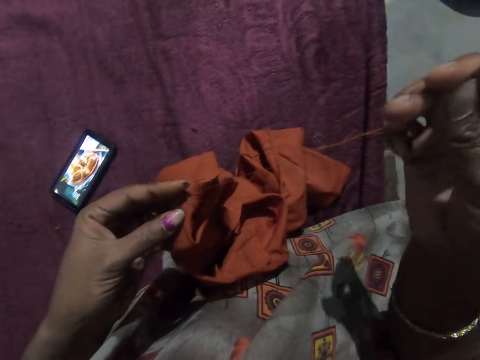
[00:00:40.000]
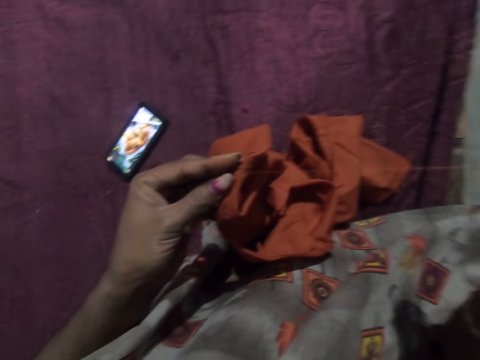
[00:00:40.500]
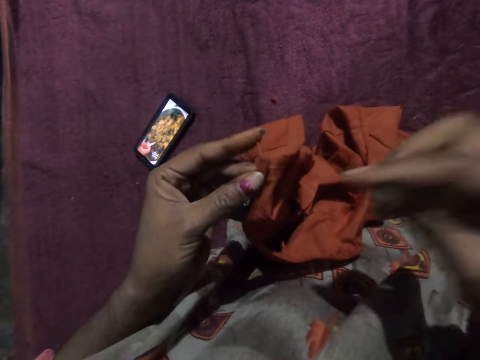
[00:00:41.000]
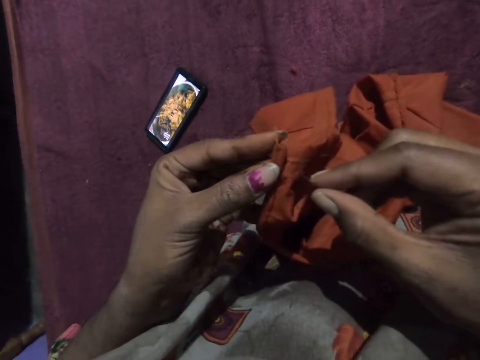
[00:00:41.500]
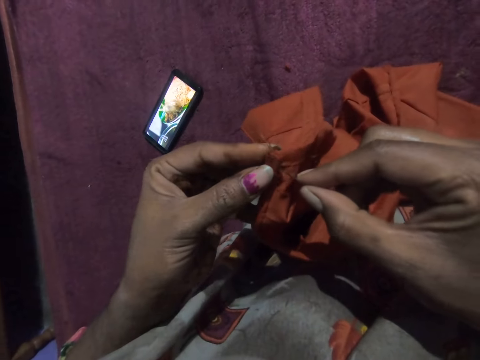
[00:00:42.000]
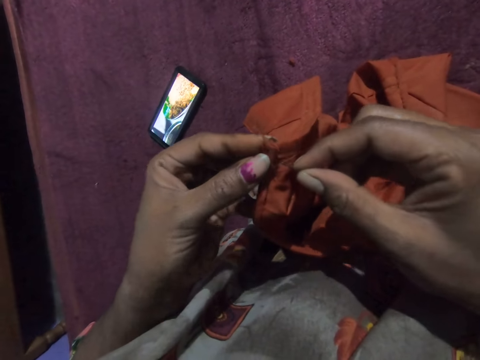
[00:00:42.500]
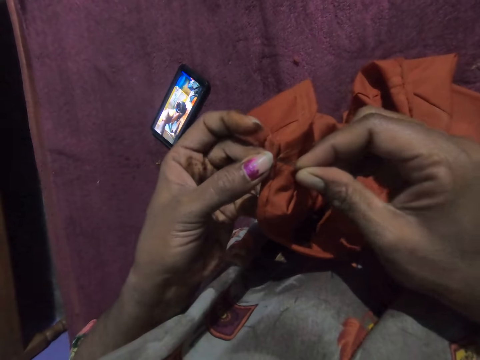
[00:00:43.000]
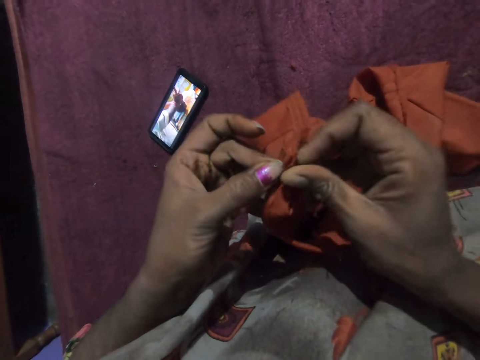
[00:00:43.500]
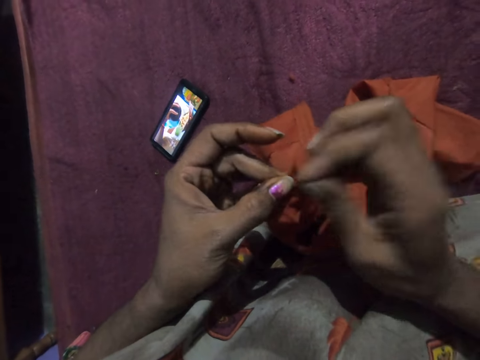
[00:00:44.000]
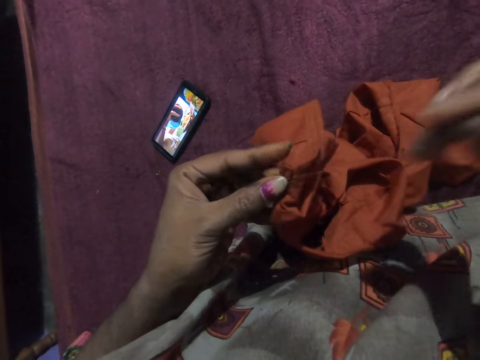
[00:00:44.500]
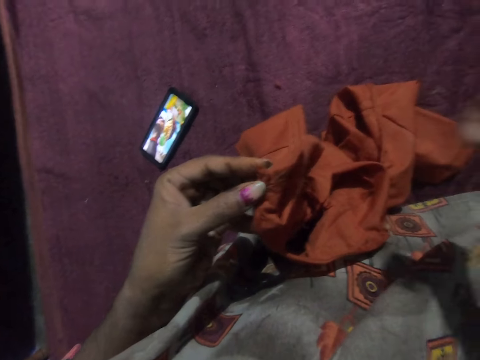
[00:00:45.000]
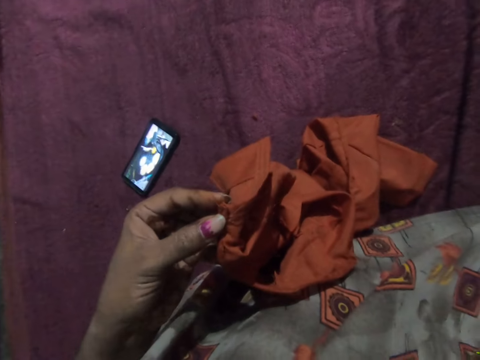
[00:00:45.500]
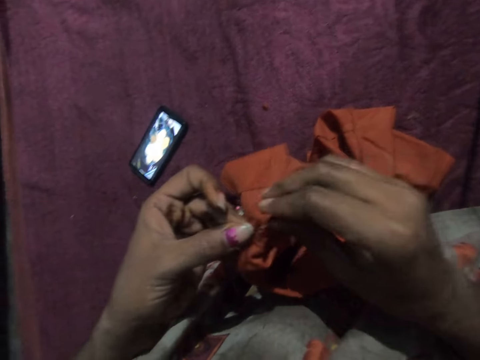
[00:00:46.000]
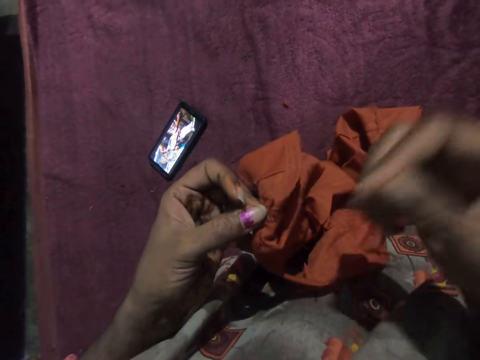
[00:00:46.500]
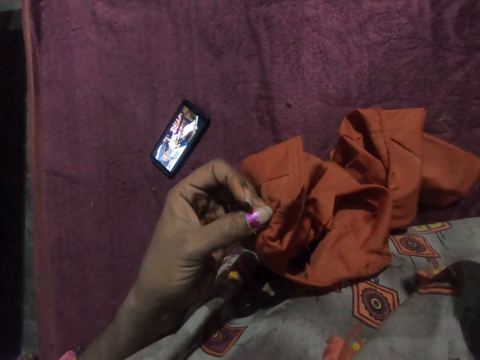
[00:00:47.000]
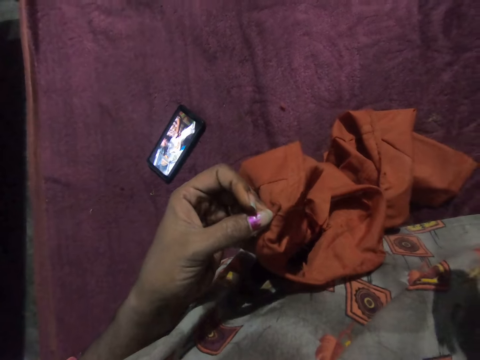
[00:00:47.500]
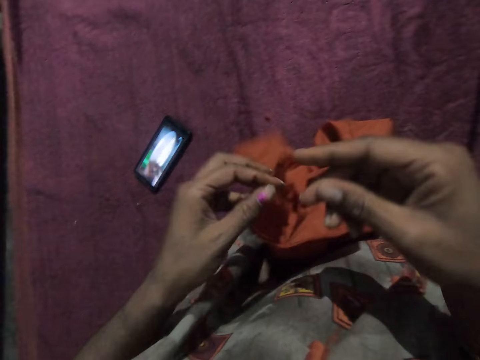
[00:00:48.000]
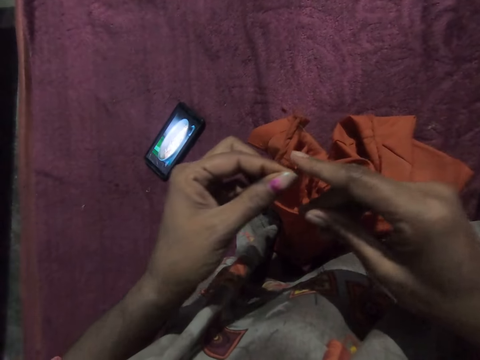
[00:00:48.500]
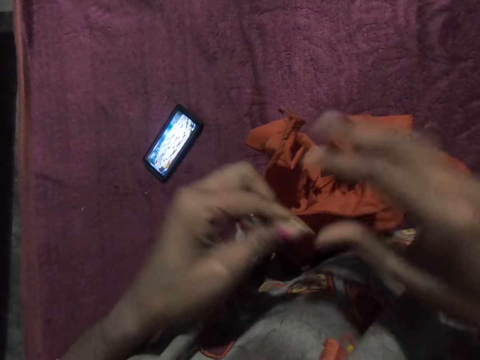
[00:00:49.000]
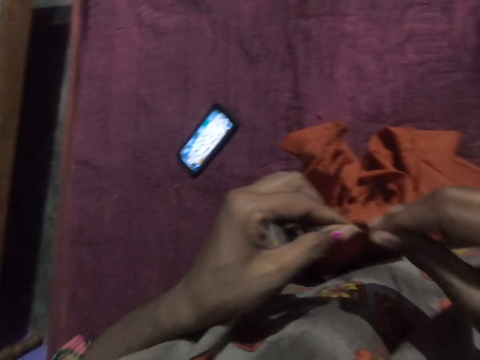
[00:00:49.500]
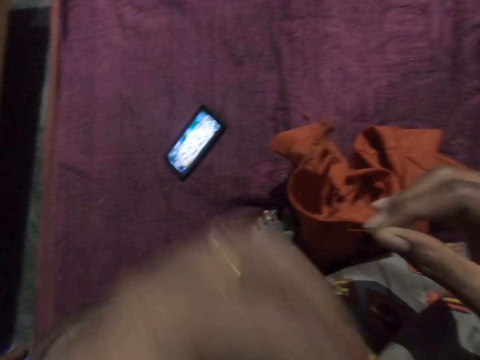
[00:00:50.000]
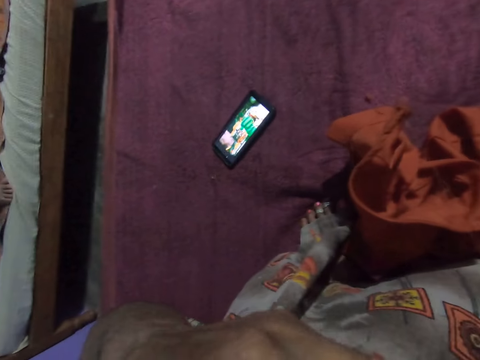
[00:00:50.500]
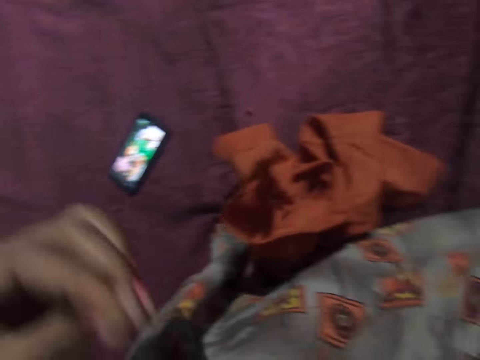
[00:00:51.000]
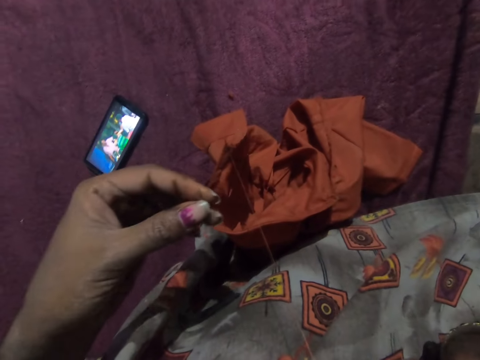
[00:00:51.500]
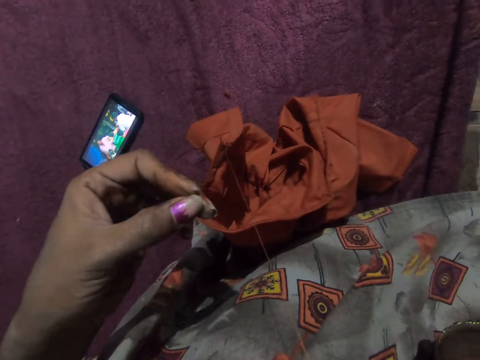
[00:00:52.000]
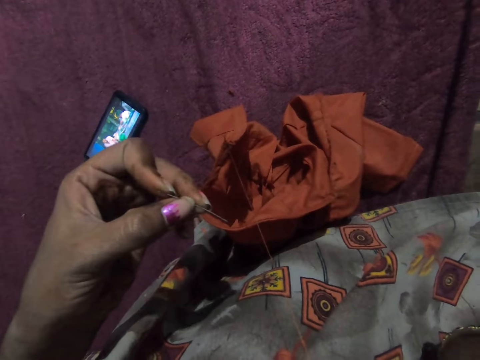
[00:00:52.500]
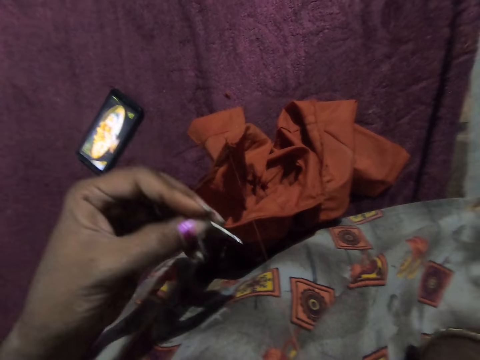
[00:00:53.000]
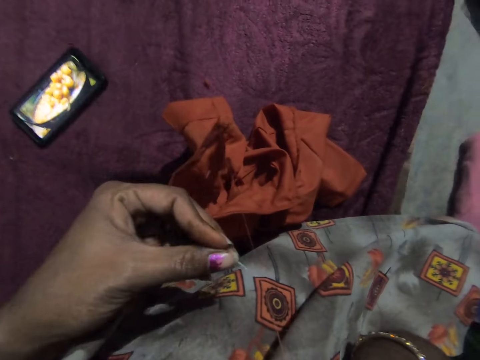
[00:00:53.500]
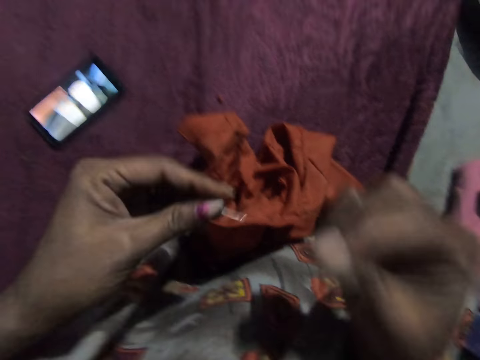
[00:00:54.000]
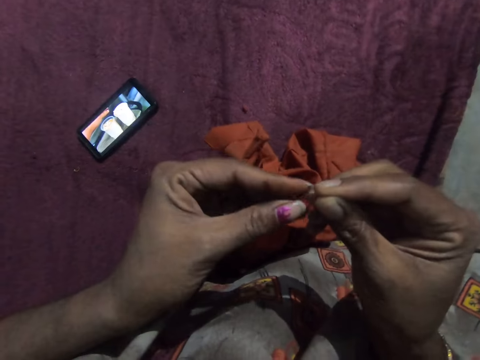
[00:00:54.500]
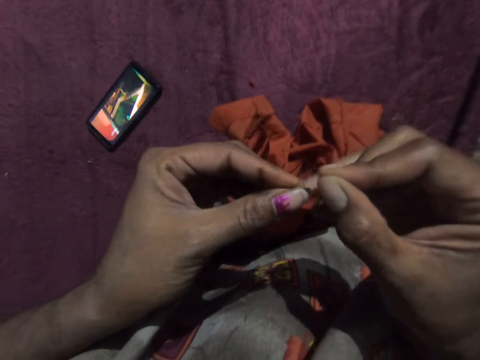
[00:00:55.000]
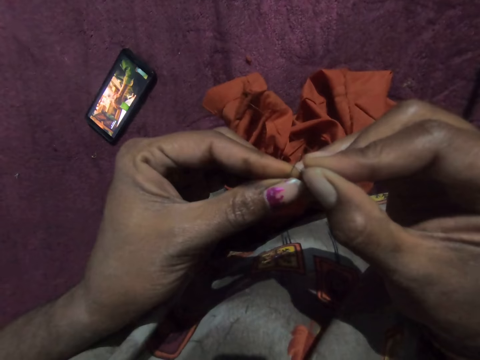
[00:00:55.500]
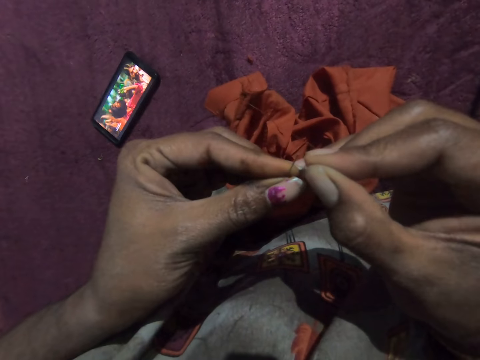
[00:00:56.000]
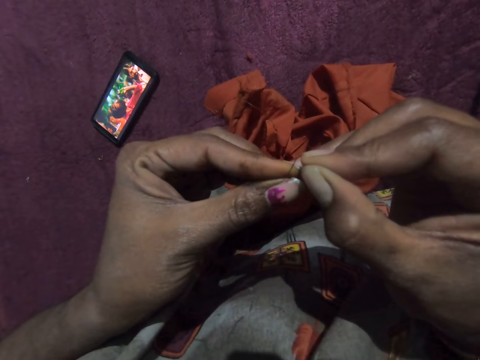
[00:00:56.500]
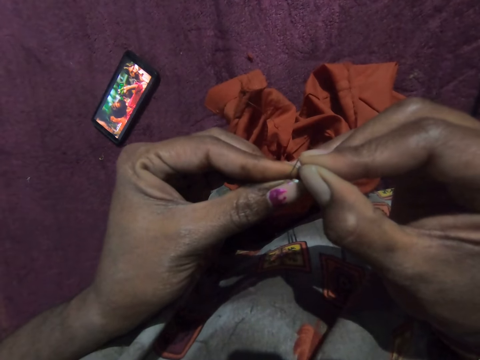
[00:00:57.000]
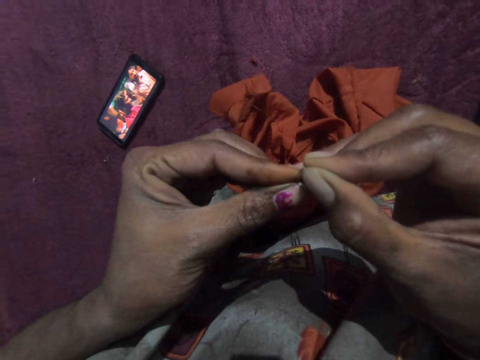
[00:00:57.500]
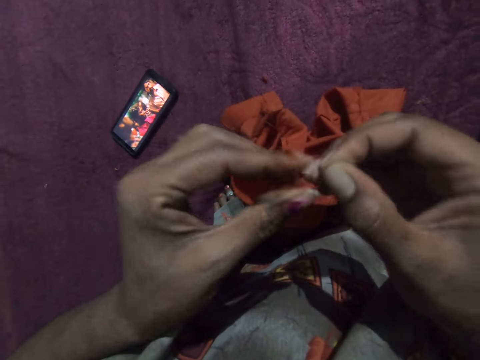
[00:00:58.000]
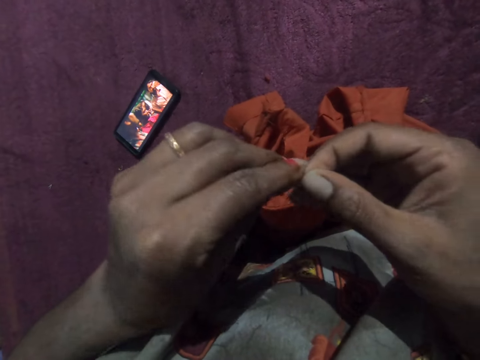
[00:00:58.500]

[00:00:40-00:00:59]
The camera wearer sews the piece of cloth with a needle. She puts the needle in her right hand in her mouth. She drops the cloth in her left hand on the bed. She adjusts the needle in her right hand with both hands. She picks up the needle in her mouth with her left hand. She puts the thread in her right hand in her mouth. She inserts the thread in her right hand in the needle in her left hand. She adjusts the needle and thread in her hands.

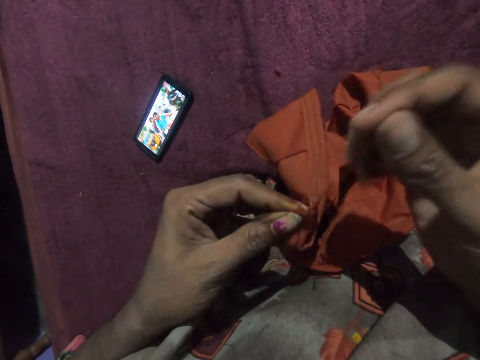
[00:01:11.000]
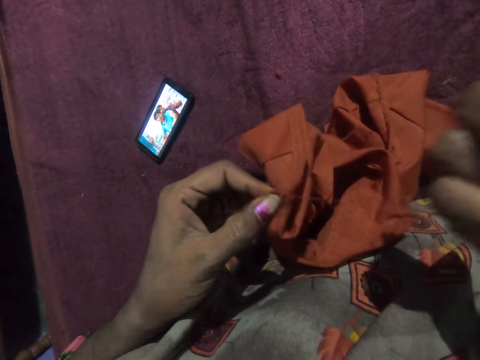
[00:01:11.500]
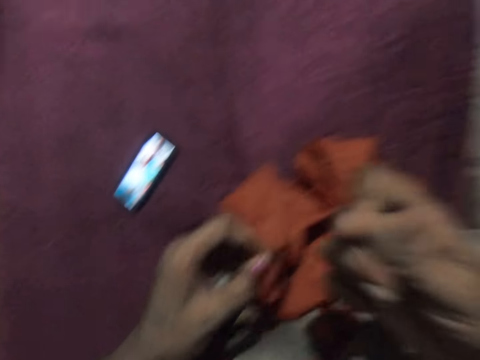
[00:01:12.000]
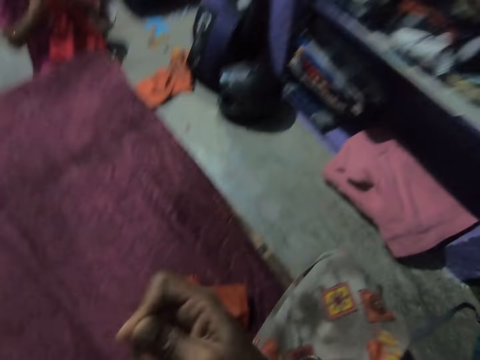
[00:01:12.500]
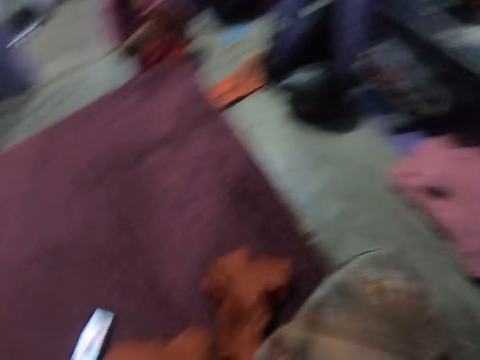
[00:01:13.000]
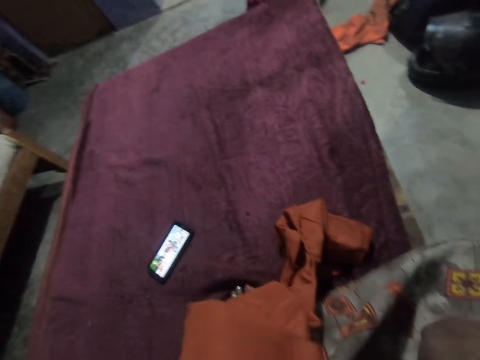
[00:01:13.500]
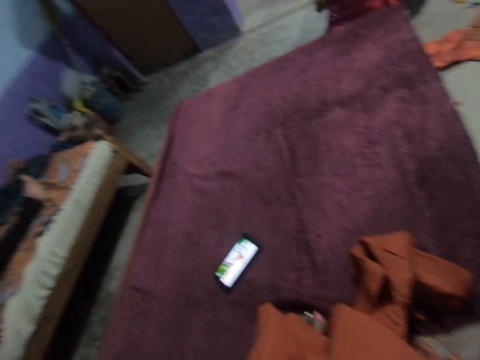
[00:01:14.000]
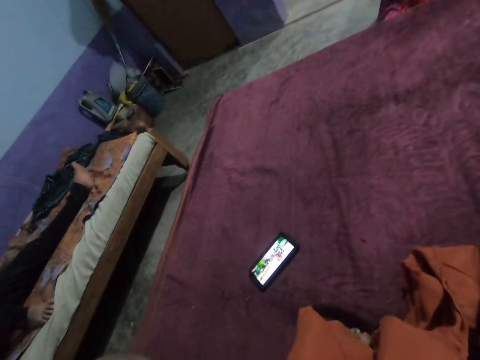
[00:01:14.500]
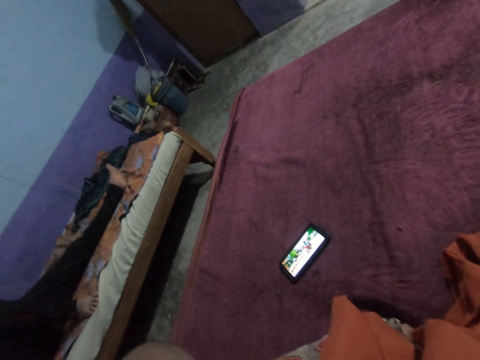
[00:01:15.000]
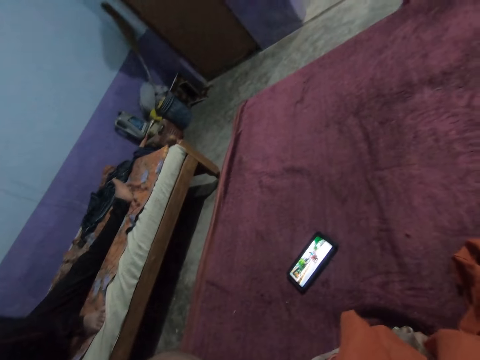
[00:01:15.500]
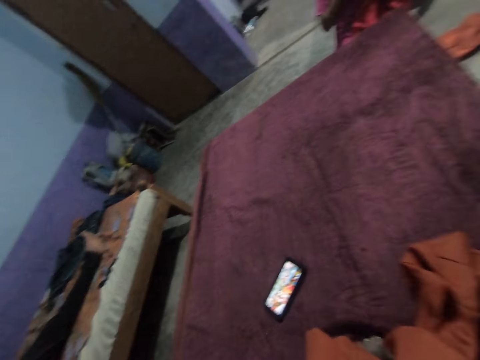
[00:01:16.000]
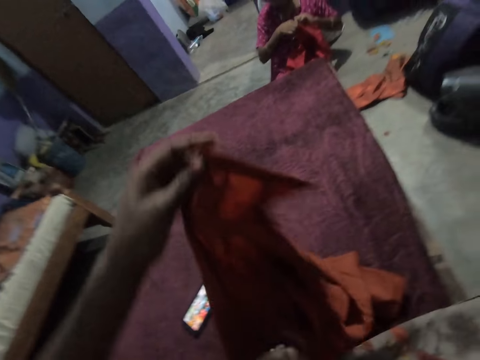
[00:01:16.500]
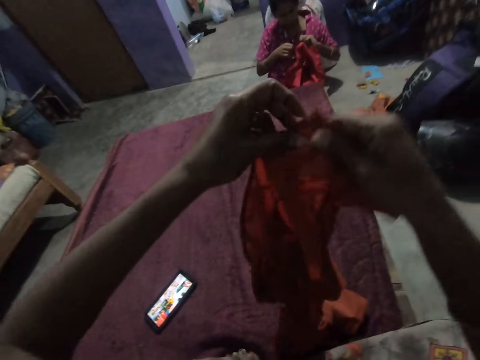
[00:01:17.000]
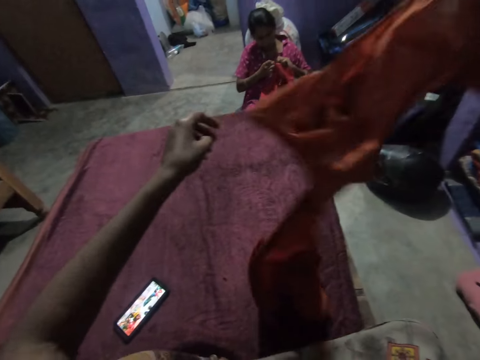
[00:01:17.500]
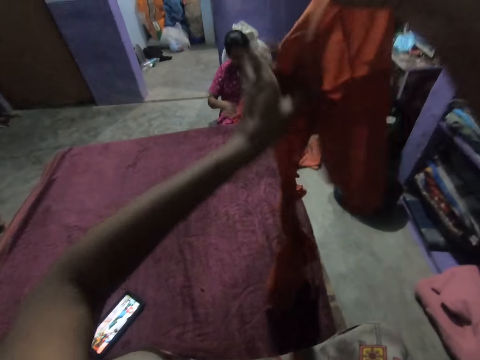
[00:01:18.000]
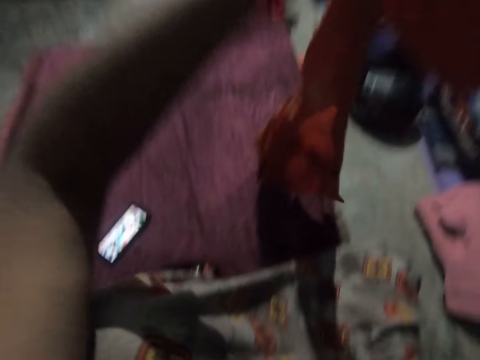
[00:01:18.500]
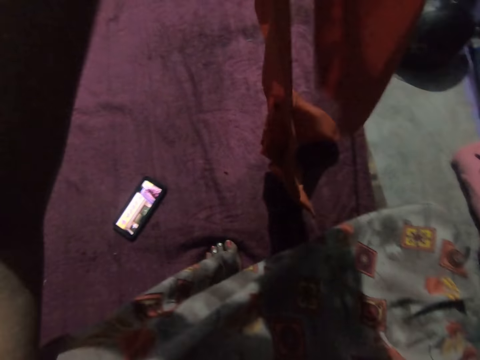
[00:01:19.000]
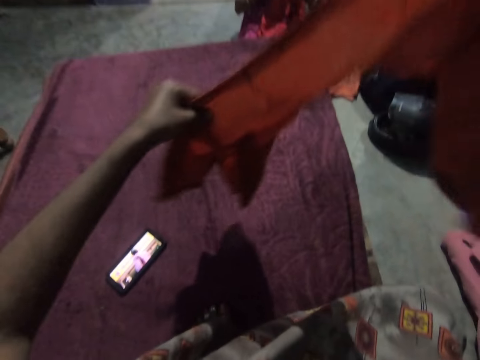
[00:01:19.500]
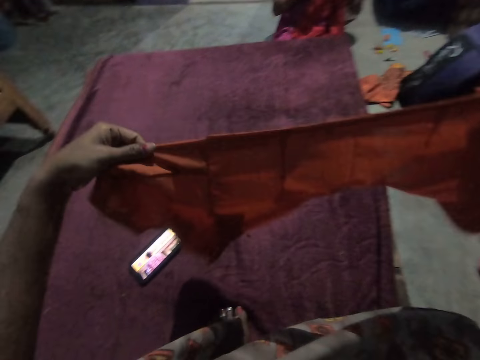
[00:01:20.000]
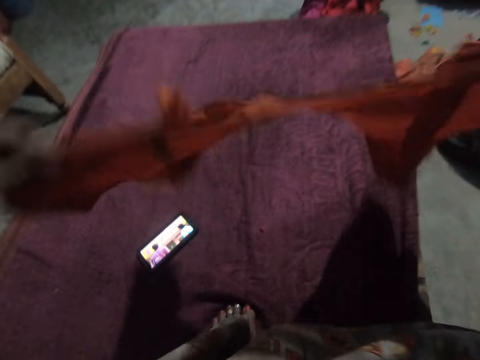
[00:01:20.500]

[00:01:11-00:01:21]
A woman stitches a cloth in the room with both hands. The camera wearer looks around. She adjusts the cloth in her hands. She raises the cloth. The woman sits across the room. The camera wearer interacts with the woman.
